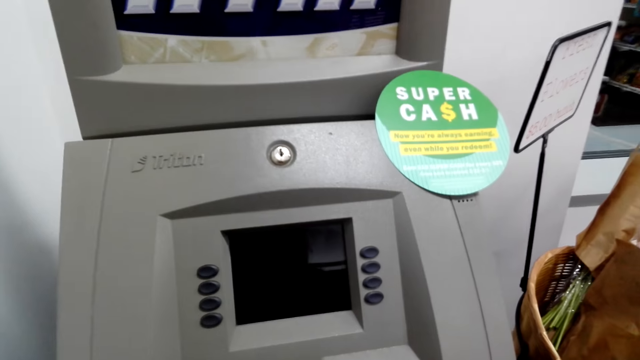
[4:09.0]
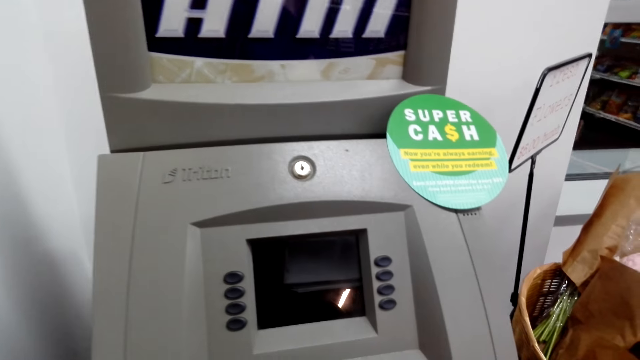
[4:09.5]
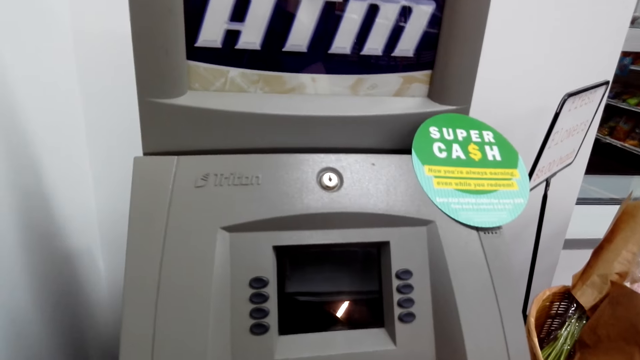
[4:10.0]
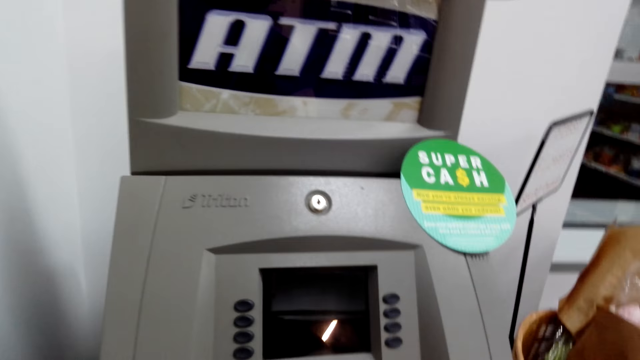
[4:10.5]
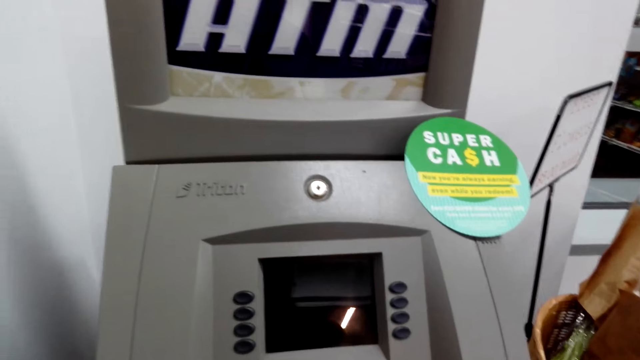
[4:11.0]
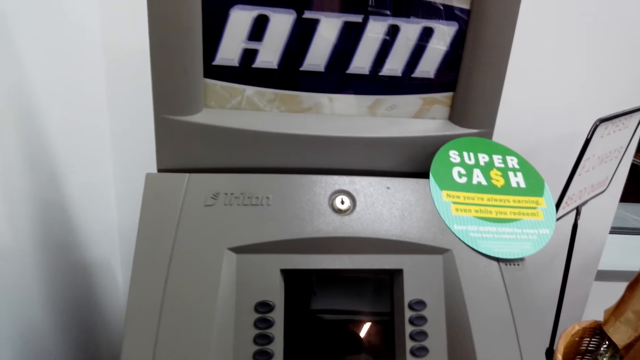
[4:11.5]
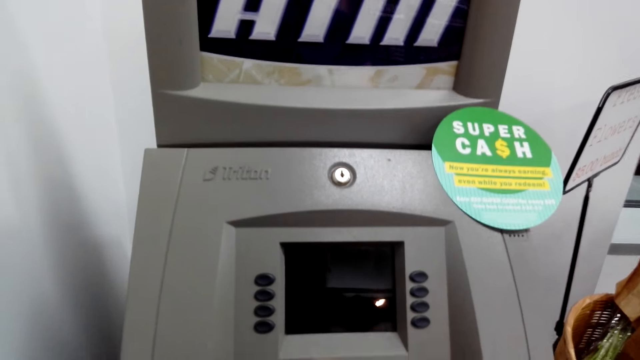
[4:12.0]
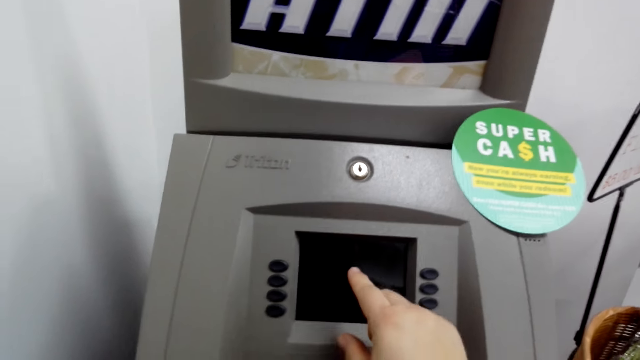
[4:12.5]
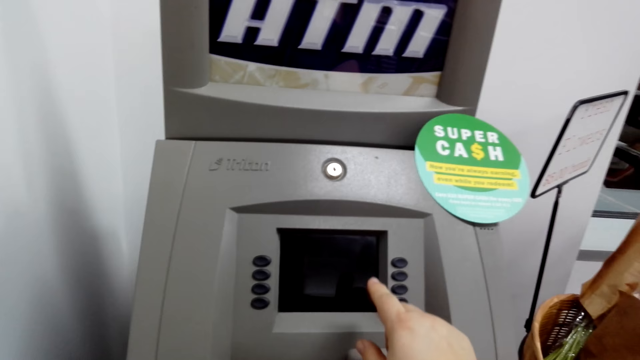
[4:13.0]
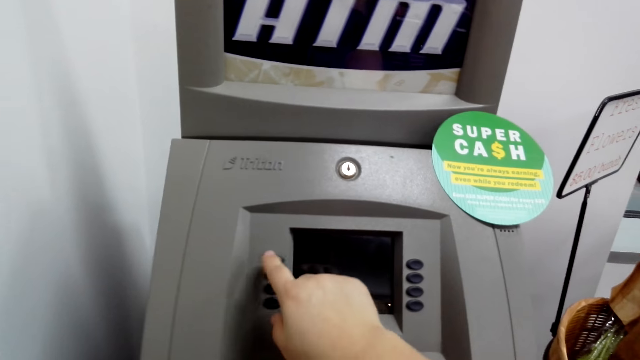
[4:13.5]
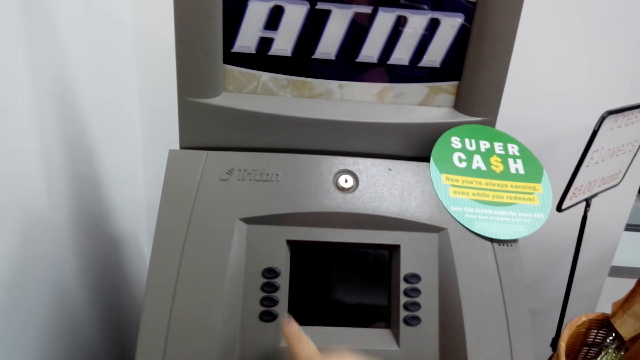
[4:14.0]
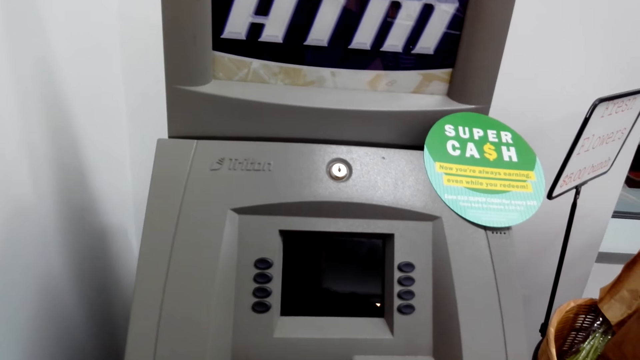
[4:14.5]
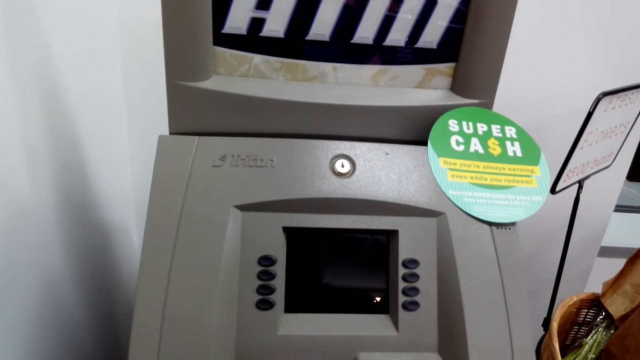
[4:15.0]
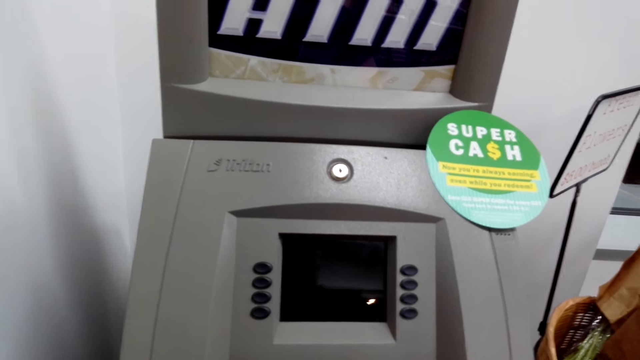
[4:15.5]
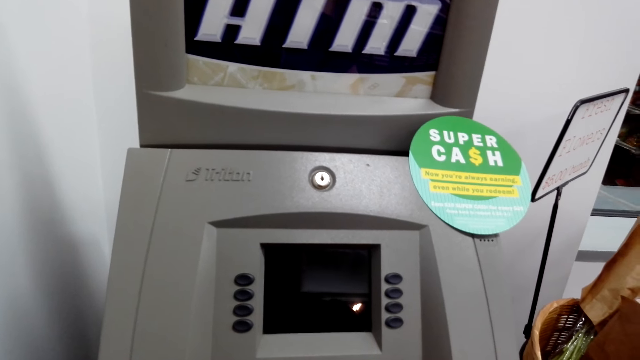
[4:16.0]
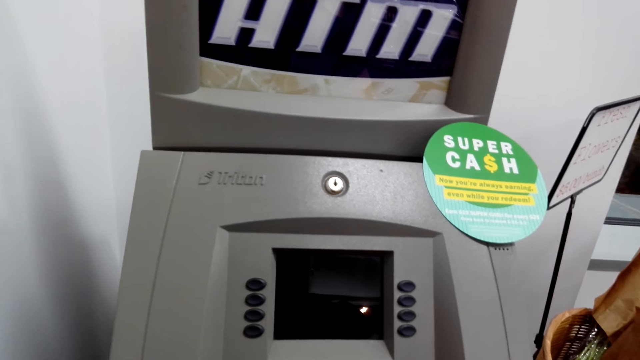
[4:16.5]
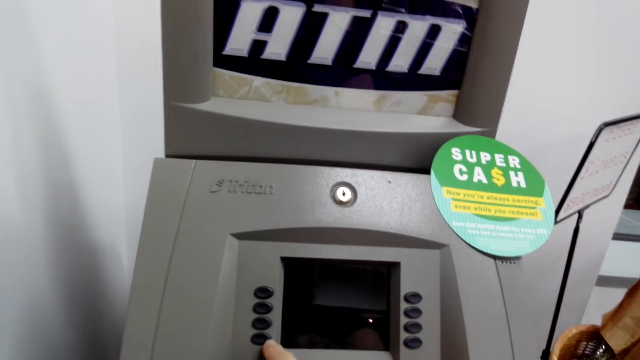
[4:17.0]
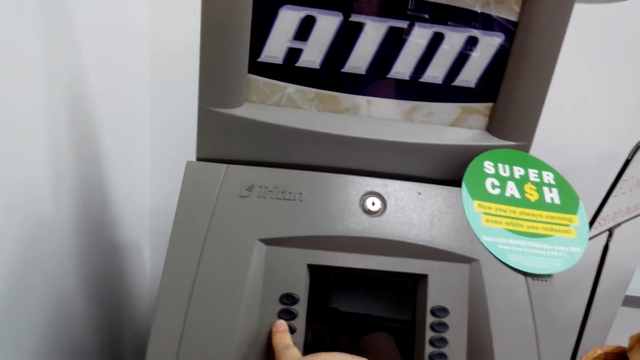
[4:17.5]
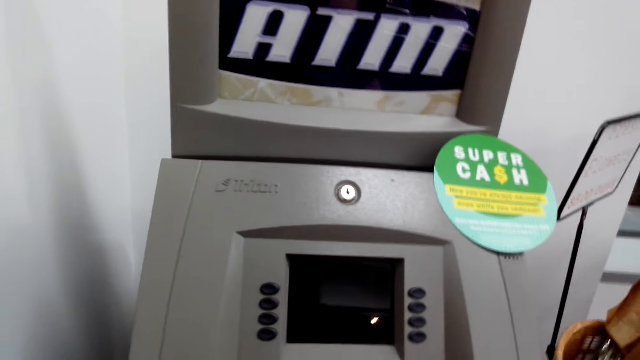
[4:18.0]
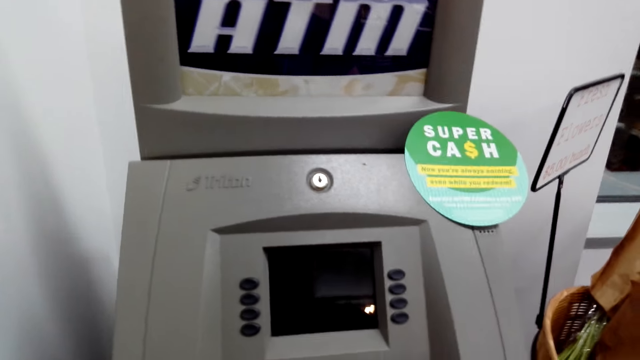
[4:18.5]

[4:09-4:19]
The camera wearer presses on the machine. They use the ATM machine.

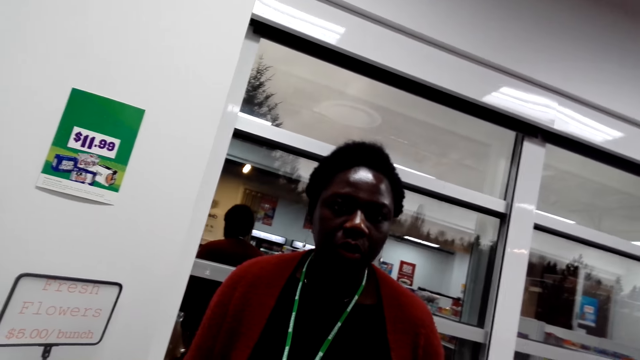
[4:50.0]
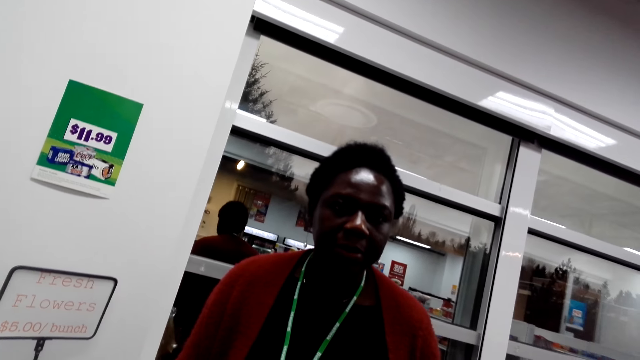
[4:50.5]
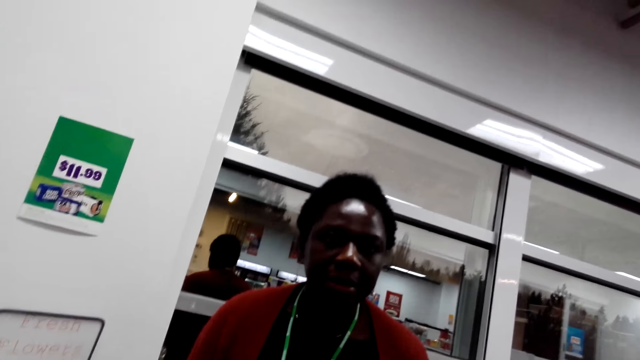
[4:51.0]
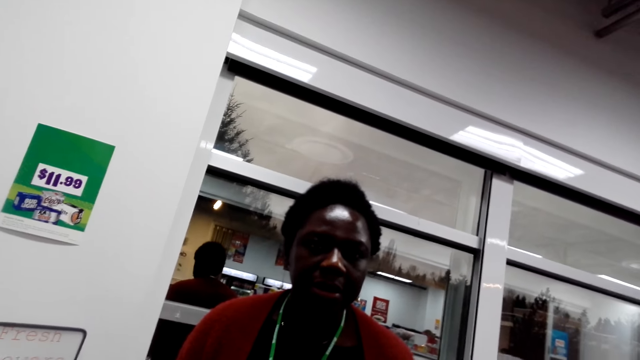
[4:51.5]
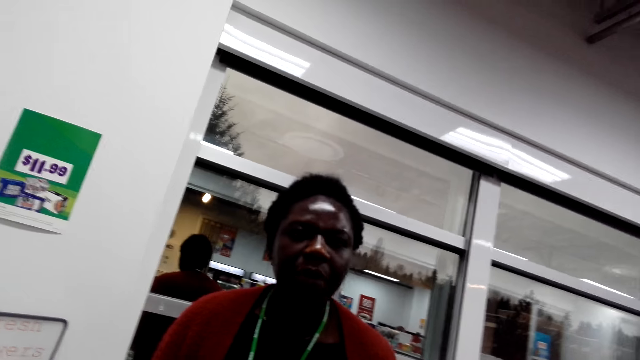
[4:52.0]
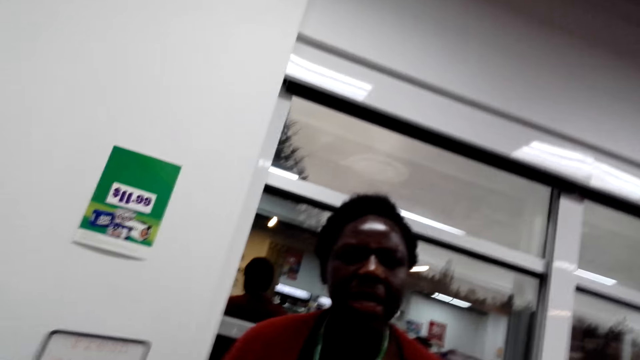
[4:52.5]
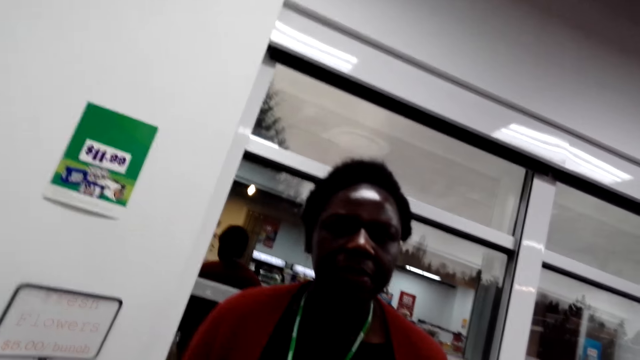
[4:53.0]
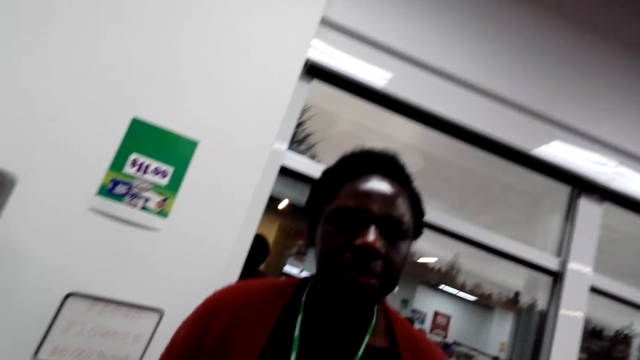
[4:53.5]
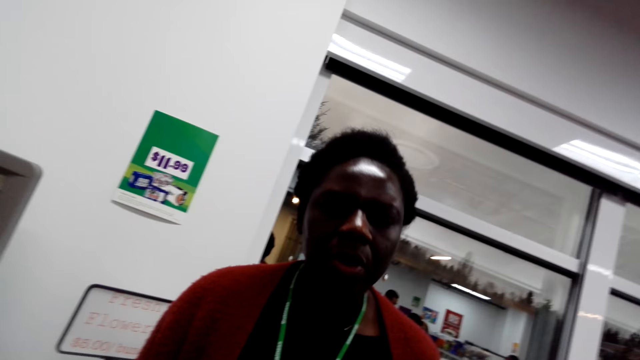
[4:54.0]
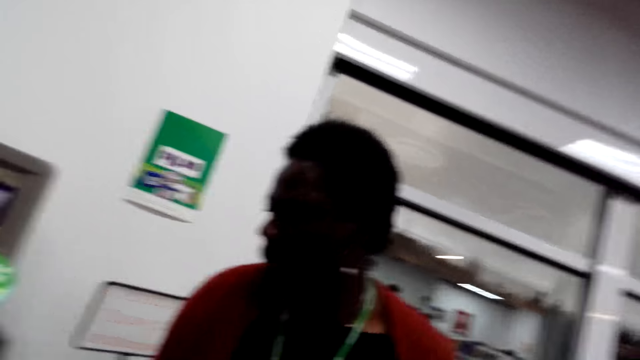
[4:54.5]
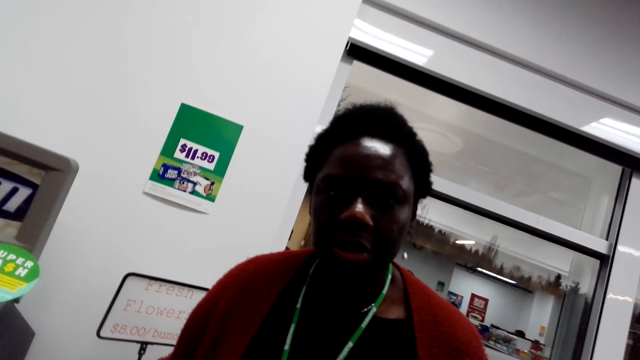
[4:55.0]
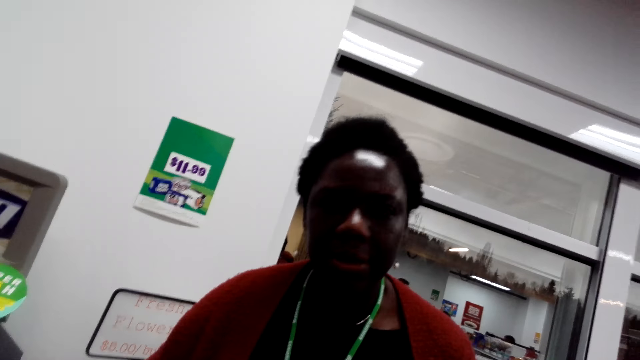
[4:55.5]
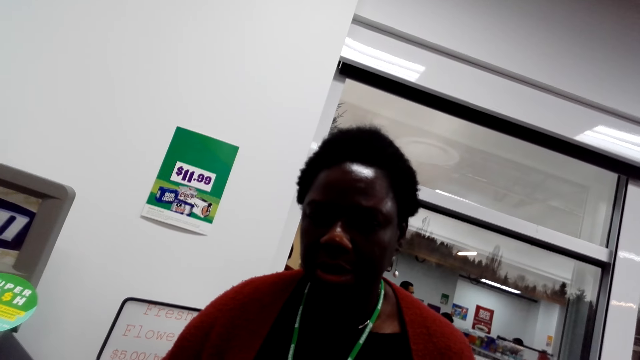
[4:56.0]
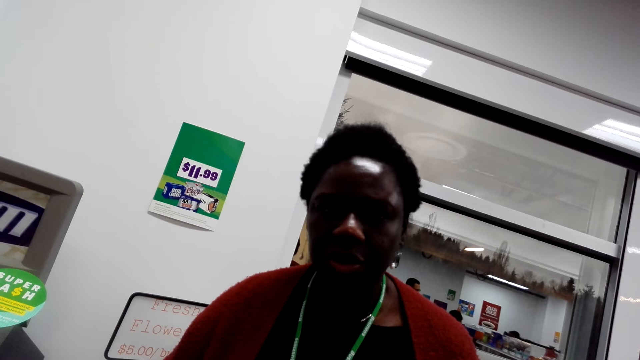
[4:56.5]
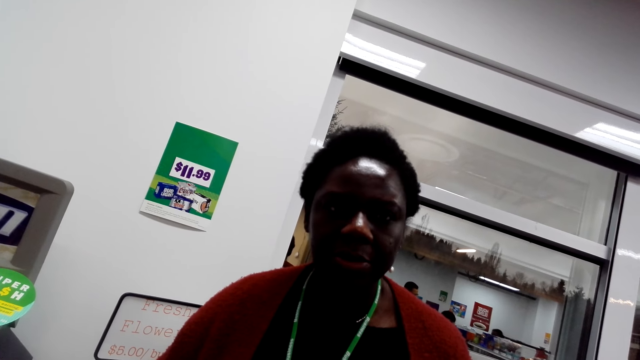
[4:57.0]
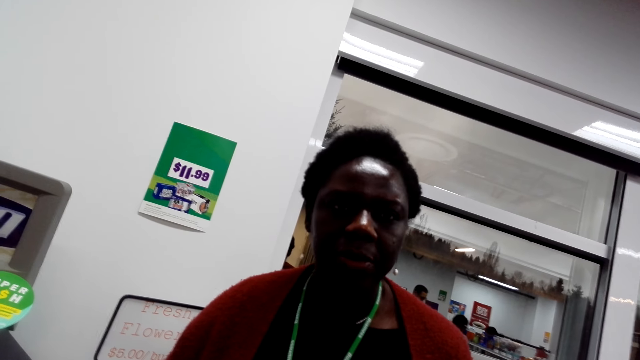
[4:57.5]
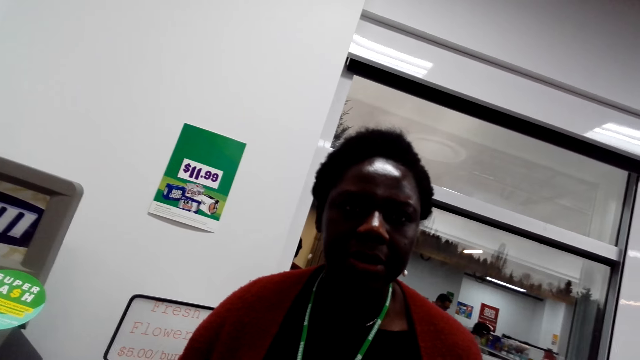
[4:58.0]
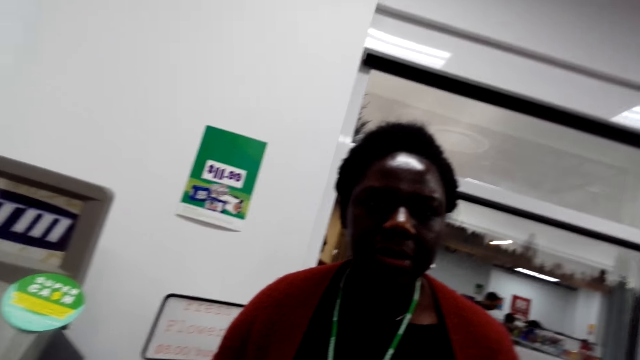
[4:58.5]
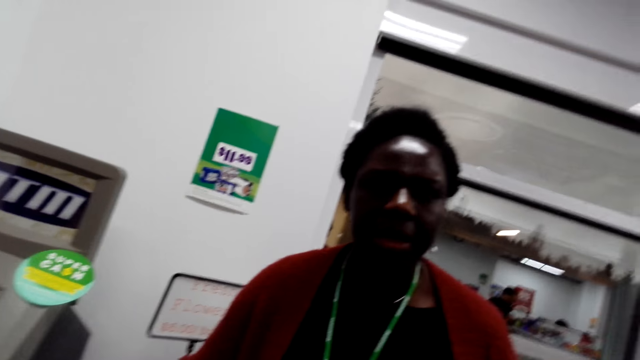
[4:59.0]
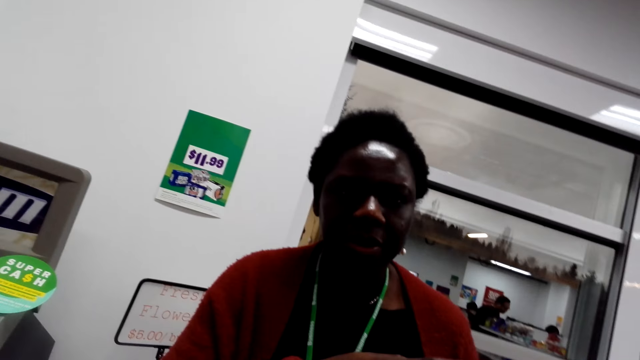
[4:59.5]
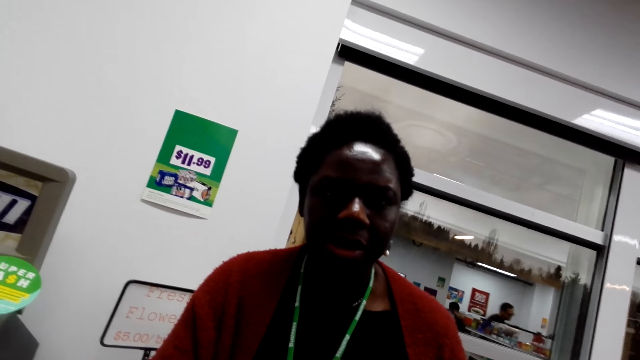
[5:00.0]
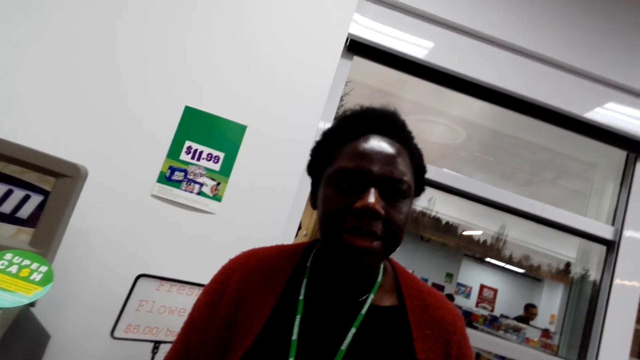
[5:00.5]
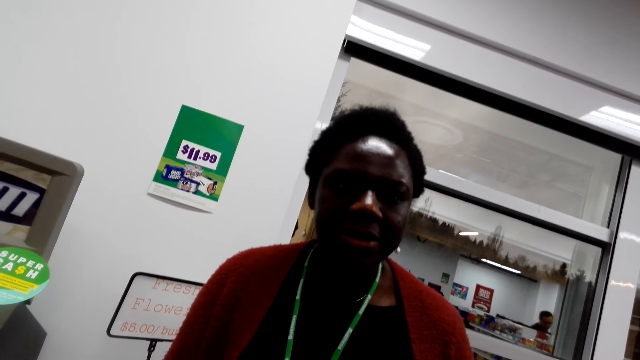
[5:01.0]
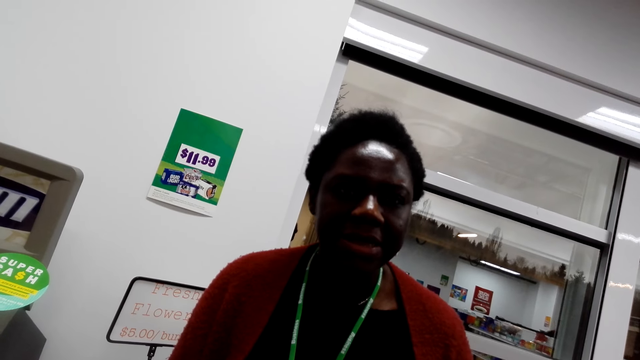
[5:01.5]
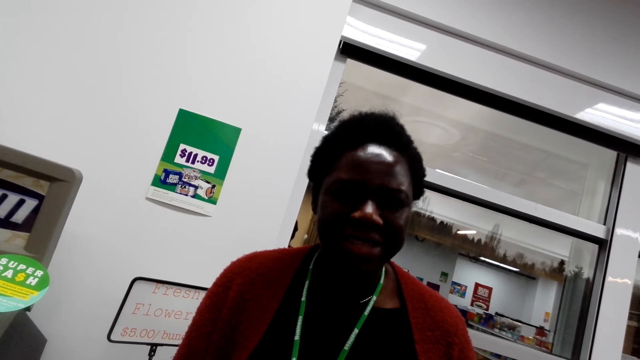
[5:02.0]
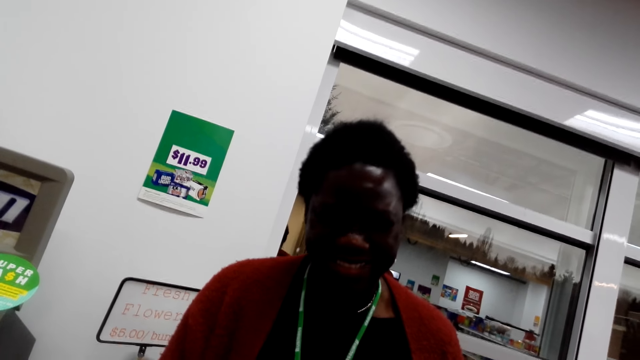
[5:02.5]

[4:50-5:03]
The camera wearer converses with a woman. The woman talks to the camera wearer. The camera wearer talks to the woman. The woman talks to the camera wearer.
